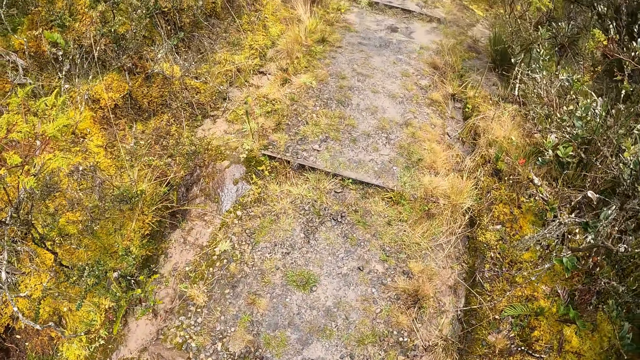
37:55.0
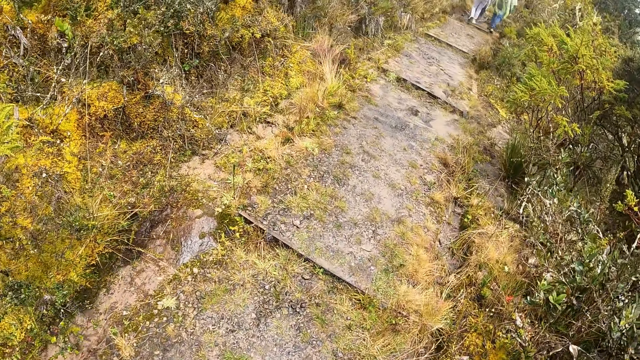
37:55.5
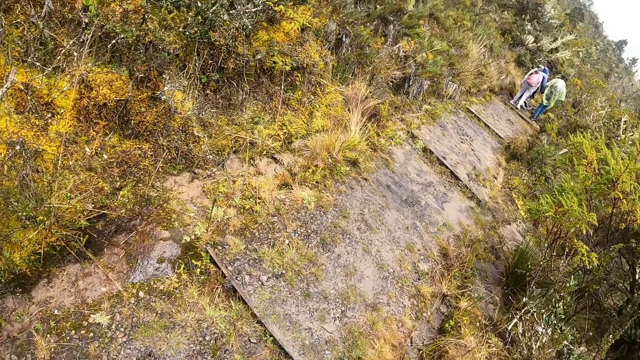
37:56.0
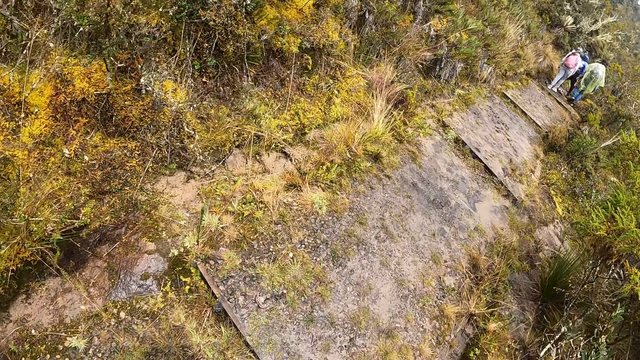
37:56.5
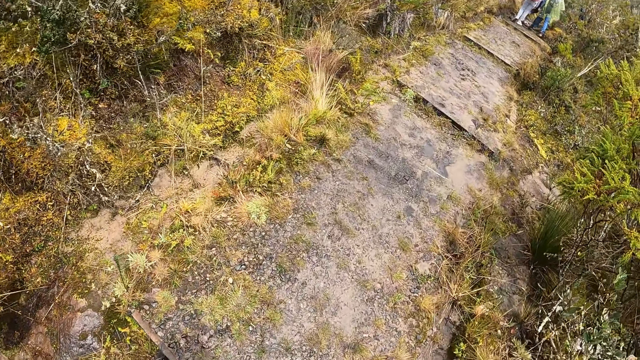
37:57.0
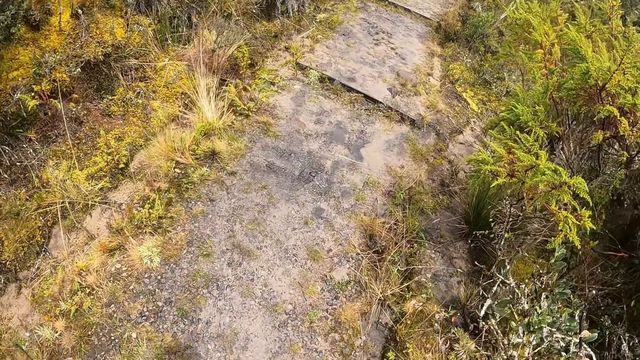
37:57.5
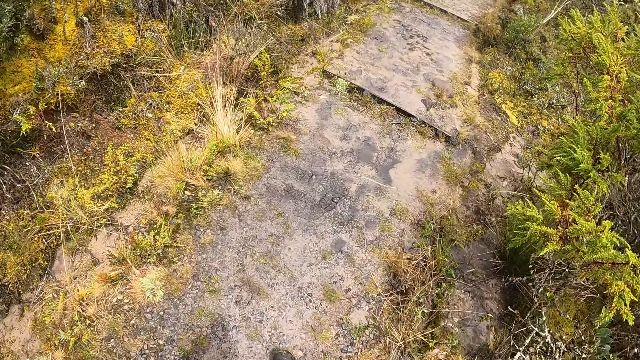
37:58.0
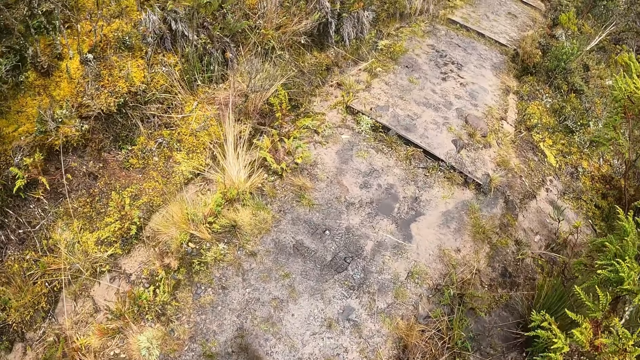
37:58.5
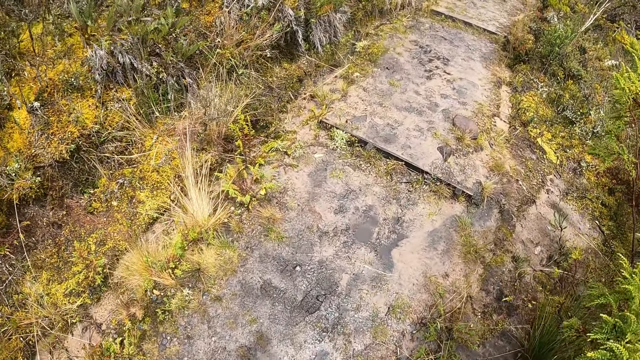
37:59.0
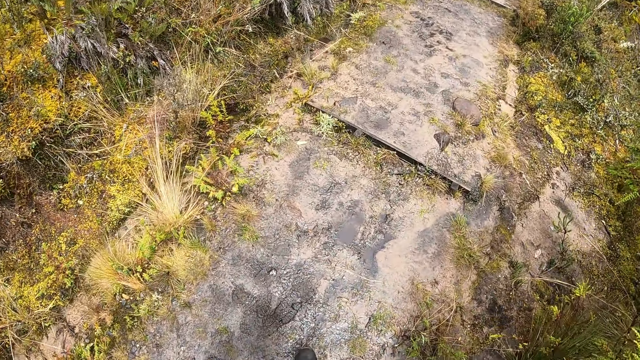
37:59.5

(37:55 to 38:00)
The camera wearer walks on the field. They climb up the hill with a group of people.

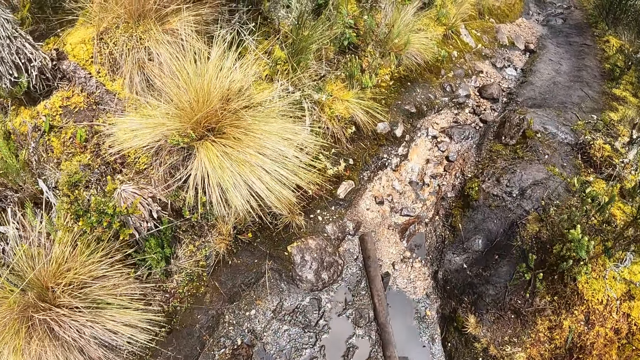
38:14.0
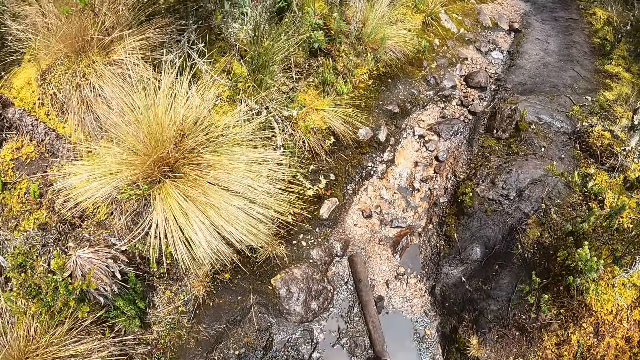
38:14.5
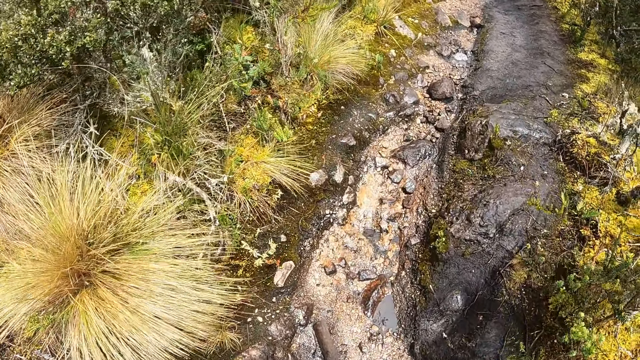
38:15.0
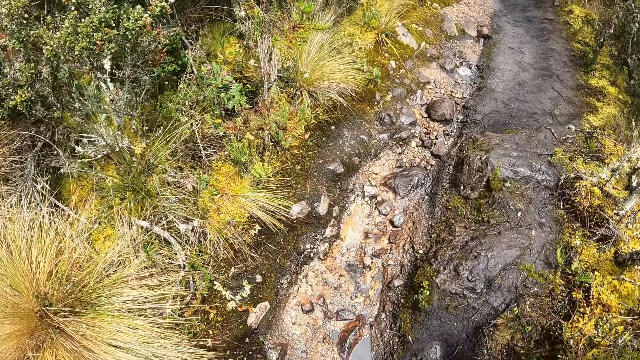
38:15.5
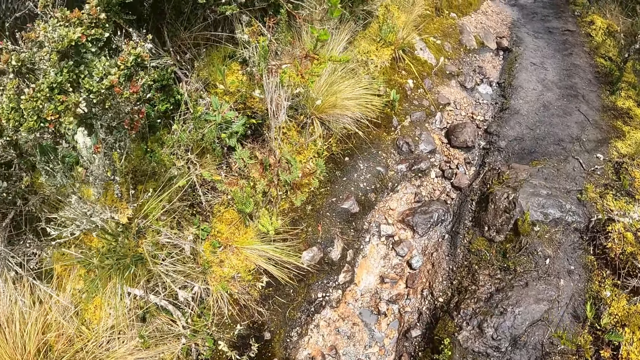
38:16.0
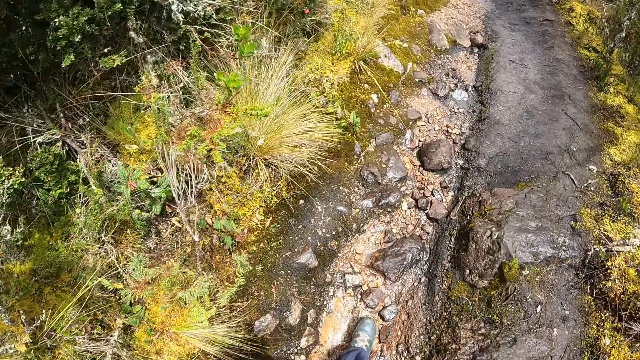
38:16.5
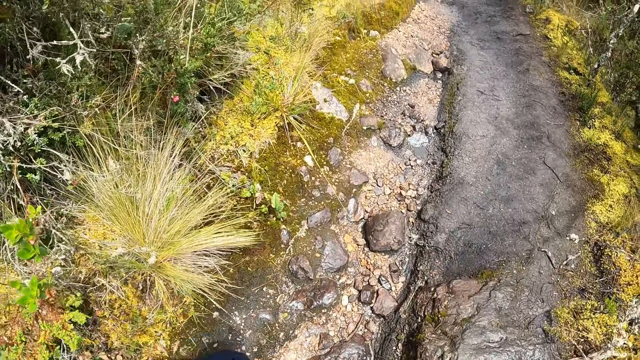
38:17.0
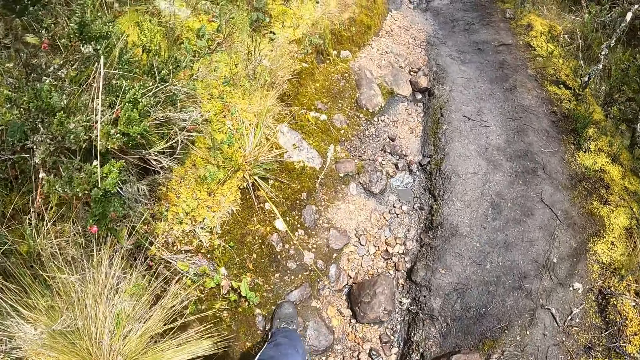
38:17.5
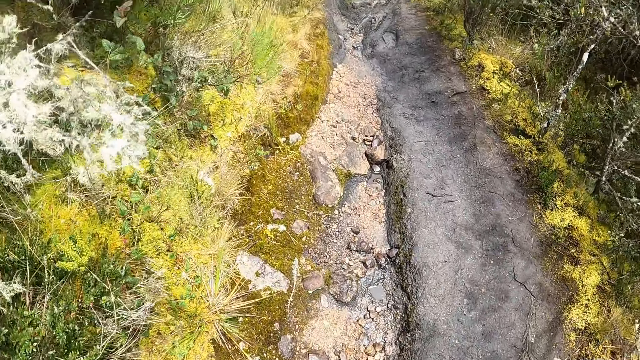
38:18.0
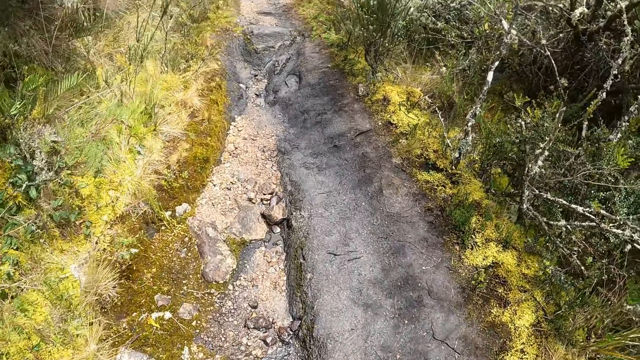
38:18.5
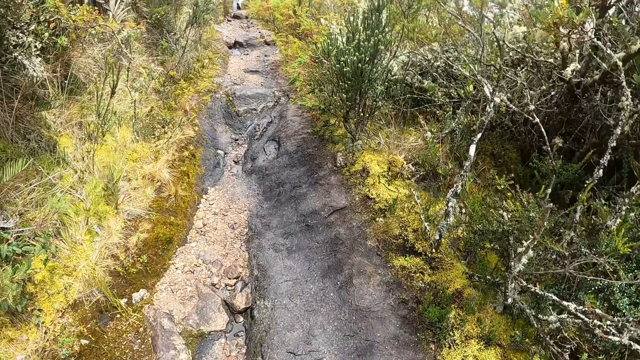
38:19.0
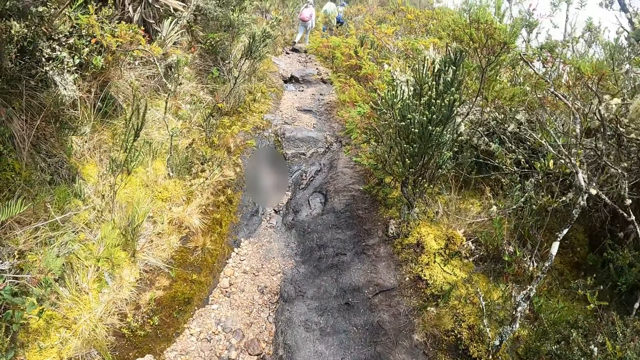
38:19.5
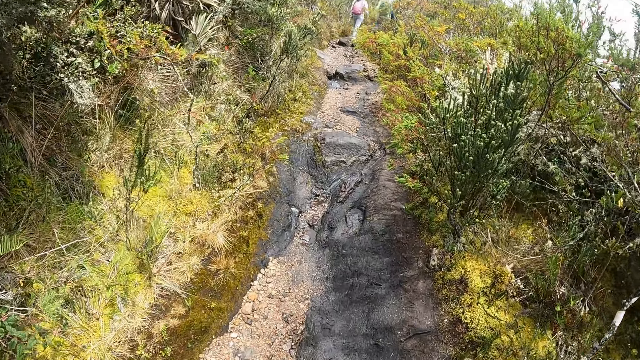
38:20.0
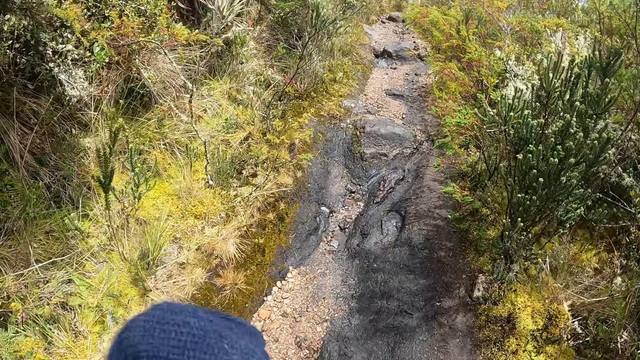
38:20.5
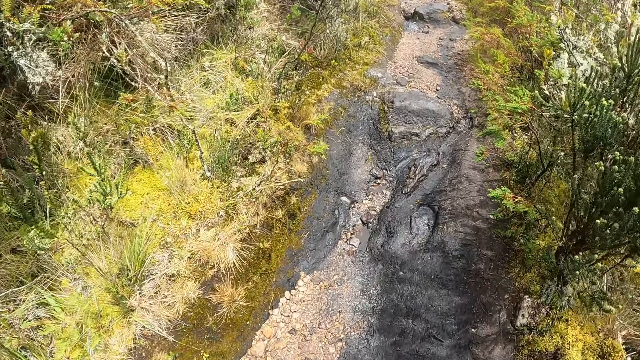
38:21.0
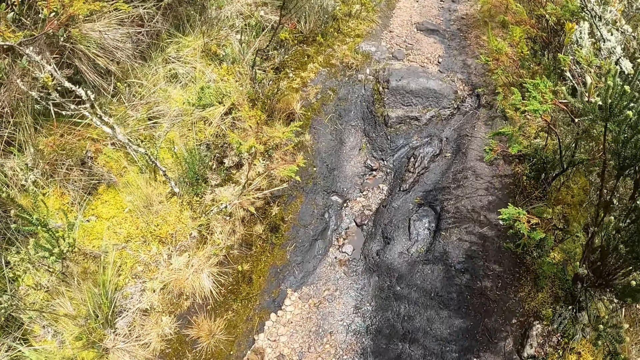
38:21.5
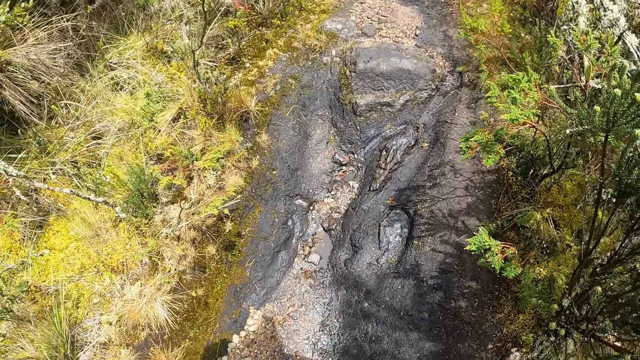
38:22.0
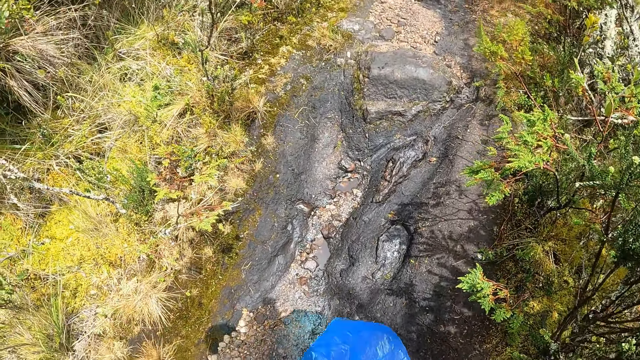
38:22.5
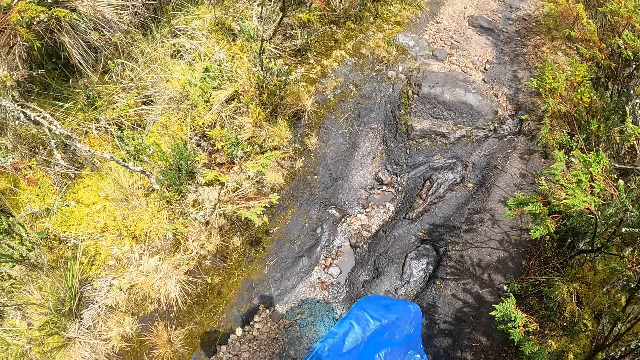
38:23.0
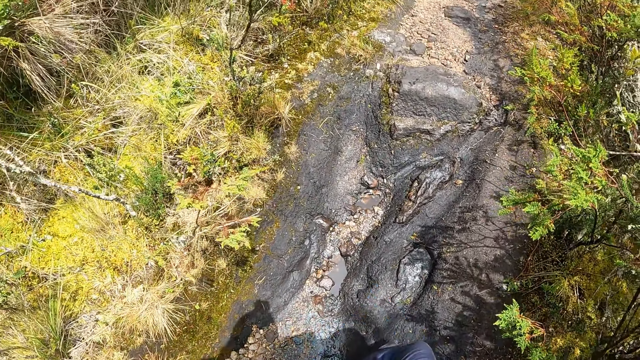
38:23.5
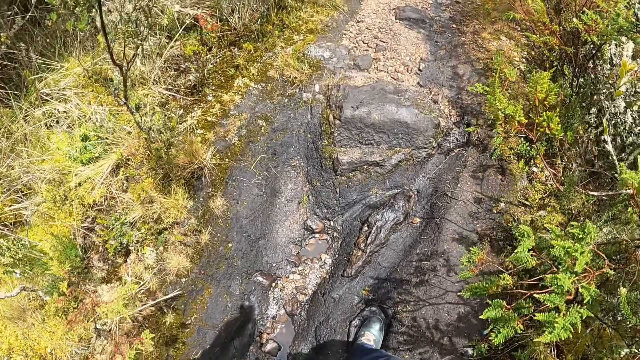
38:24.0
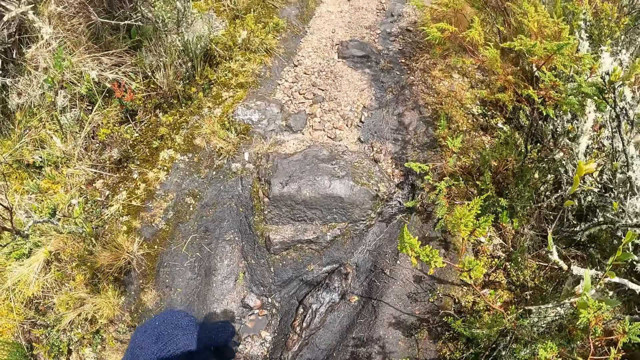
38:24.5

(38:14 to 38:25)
The camera wearer jumps up a path on the hill. They climb up the hill.

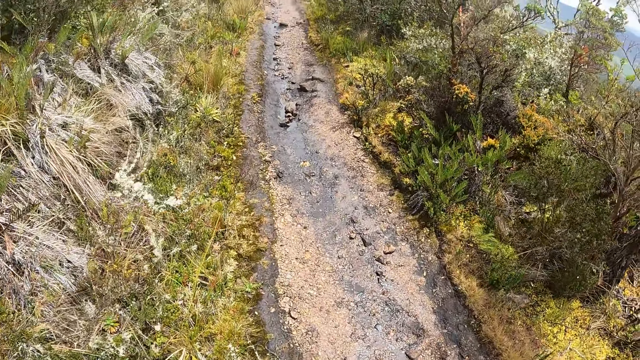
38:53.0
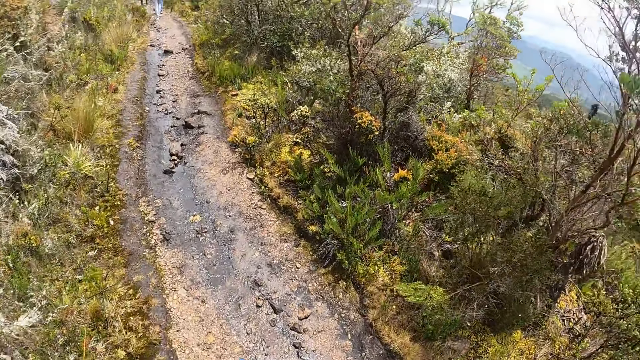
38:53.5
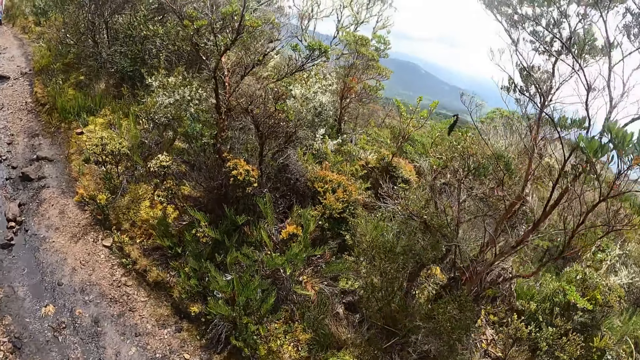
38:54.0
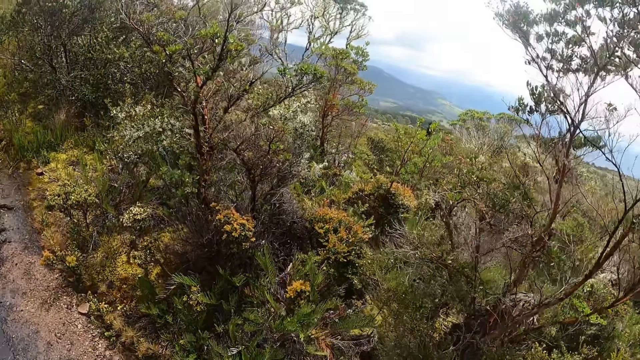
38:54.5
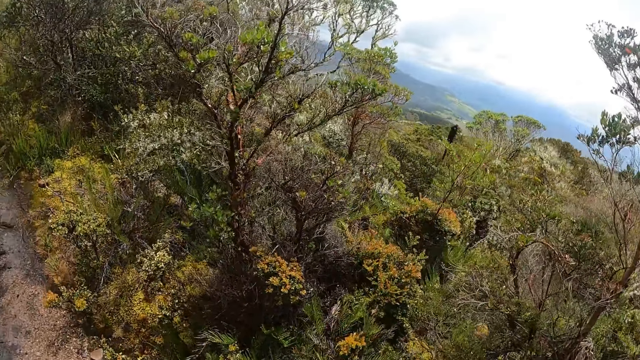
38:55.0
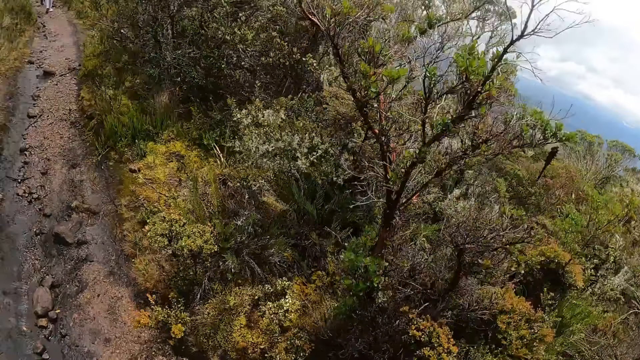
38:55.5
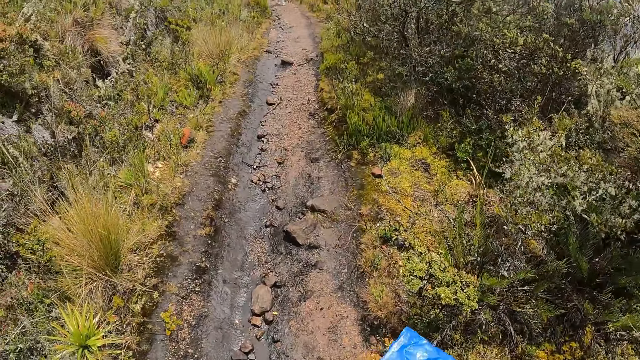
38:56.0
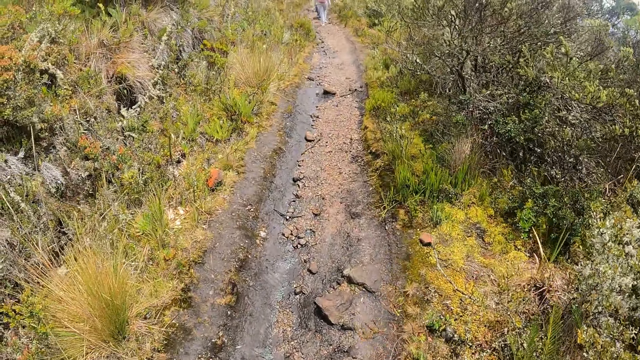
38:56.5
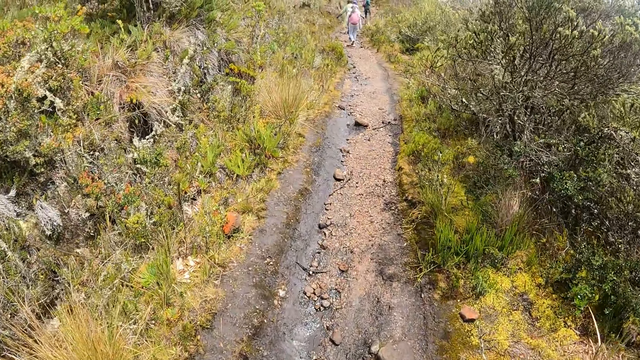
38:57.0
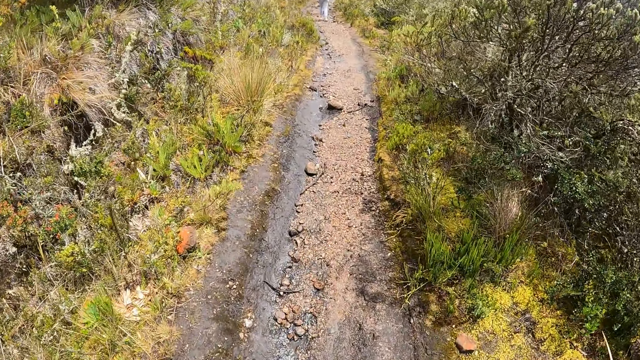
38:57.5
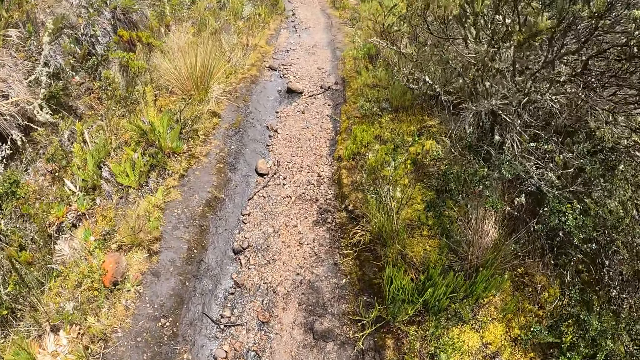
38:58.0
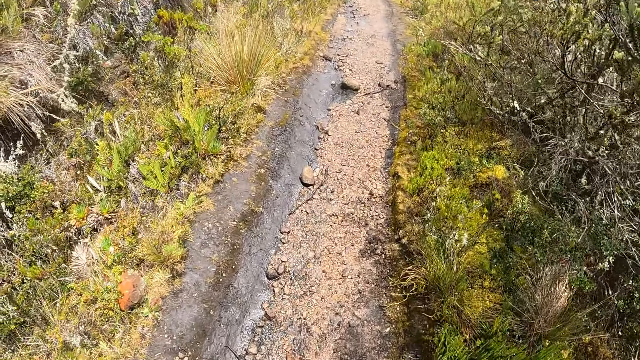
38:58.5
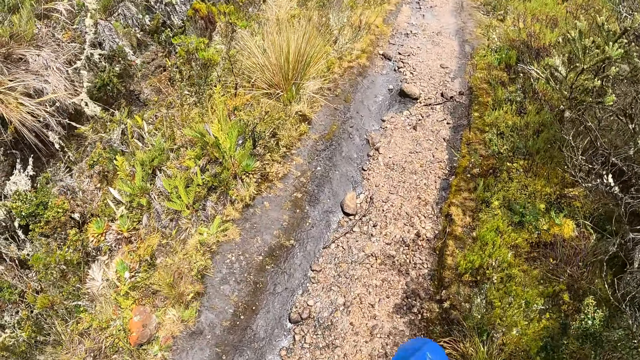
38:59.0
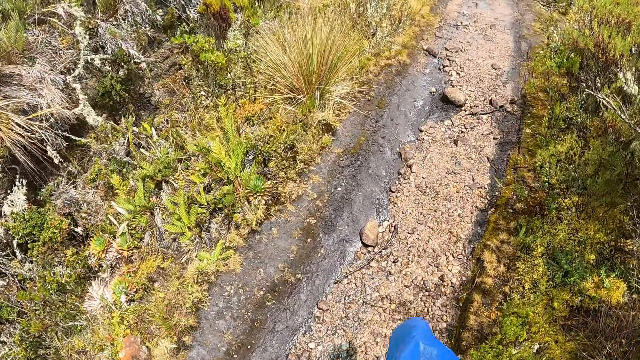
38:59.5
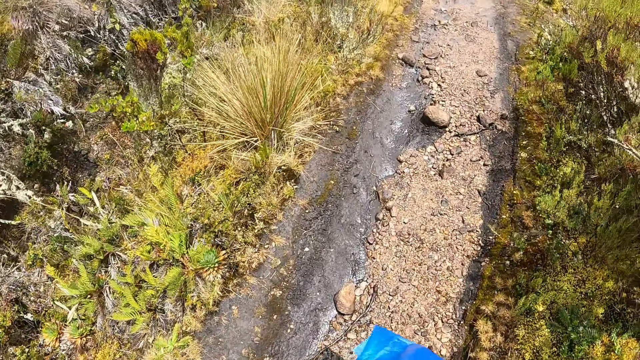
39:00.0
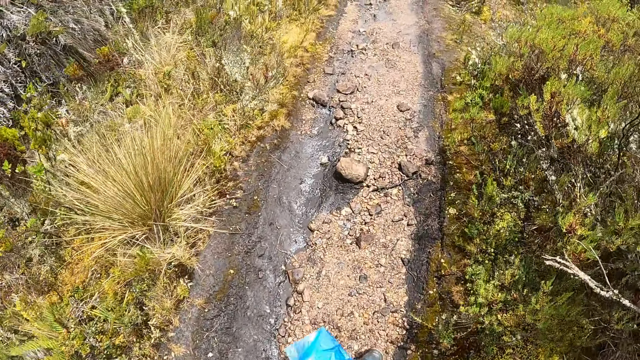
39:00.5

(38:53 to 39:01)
The camera wearer looks around the field. They walk on the field.
